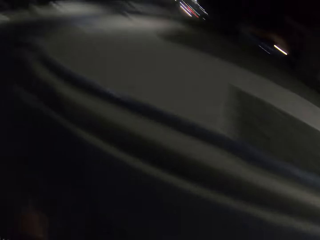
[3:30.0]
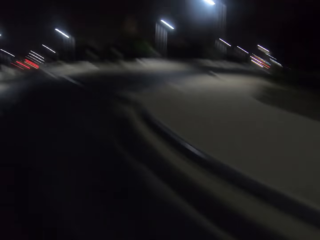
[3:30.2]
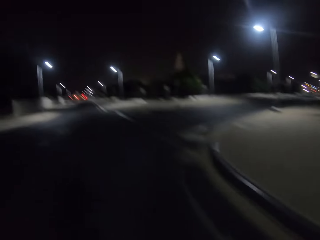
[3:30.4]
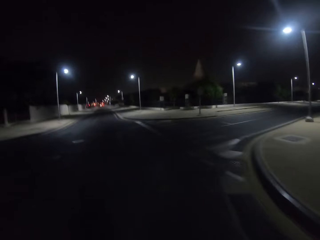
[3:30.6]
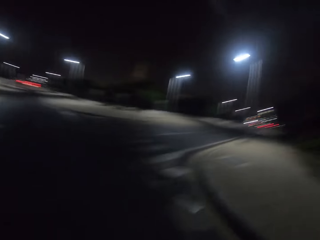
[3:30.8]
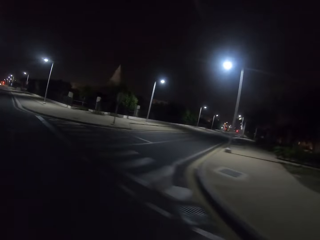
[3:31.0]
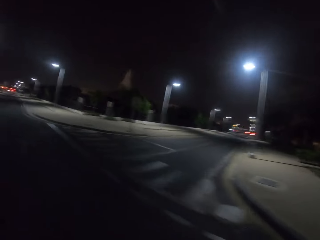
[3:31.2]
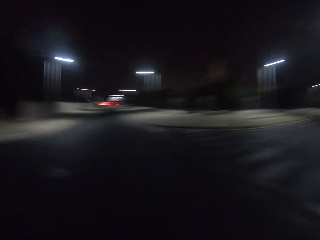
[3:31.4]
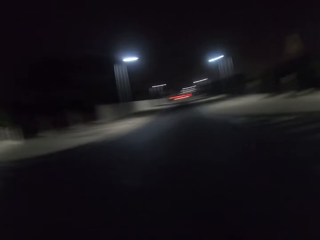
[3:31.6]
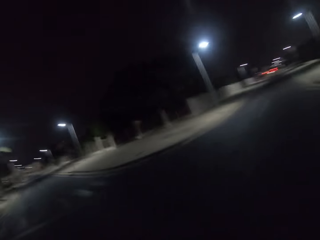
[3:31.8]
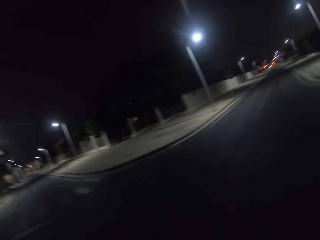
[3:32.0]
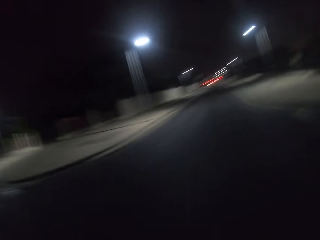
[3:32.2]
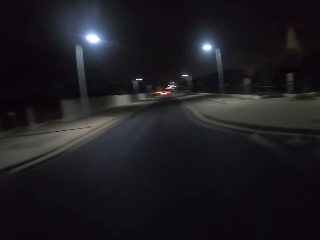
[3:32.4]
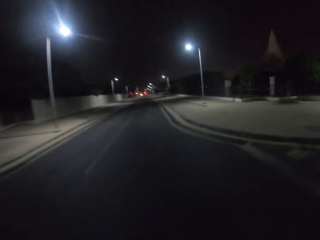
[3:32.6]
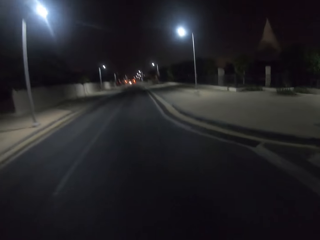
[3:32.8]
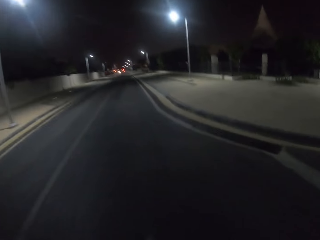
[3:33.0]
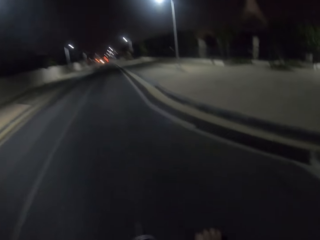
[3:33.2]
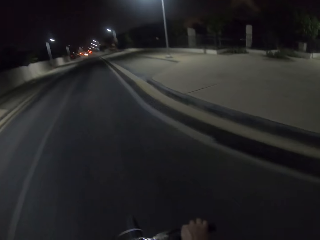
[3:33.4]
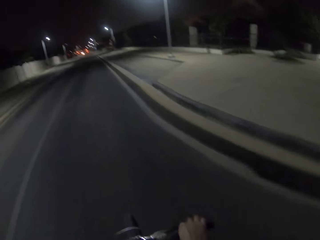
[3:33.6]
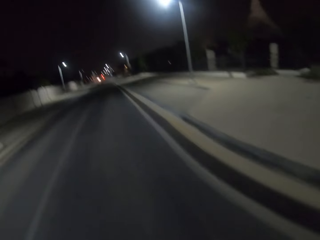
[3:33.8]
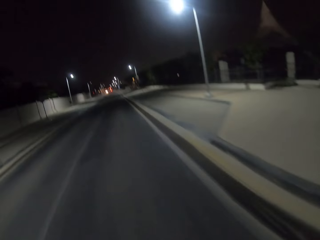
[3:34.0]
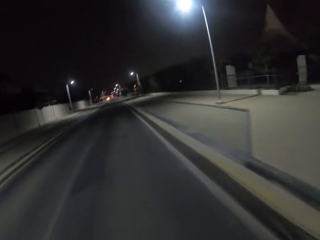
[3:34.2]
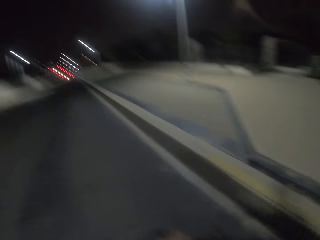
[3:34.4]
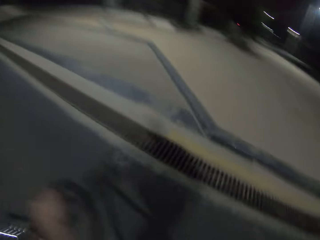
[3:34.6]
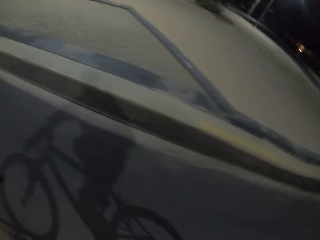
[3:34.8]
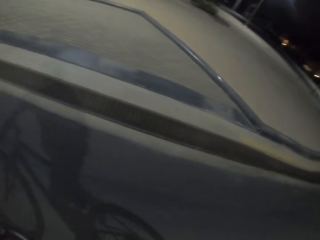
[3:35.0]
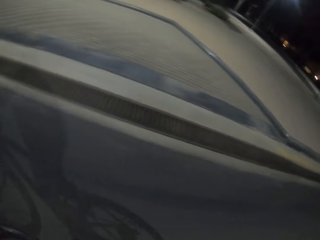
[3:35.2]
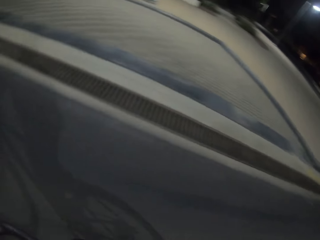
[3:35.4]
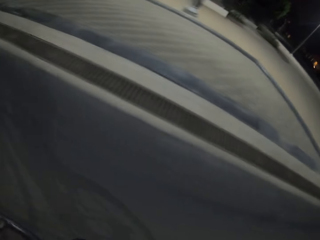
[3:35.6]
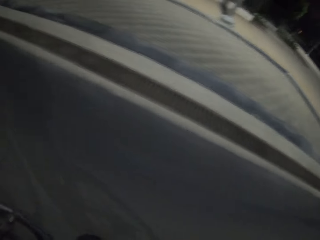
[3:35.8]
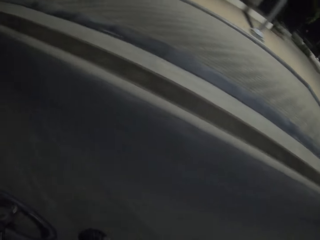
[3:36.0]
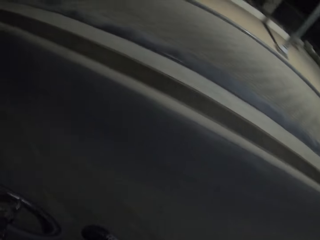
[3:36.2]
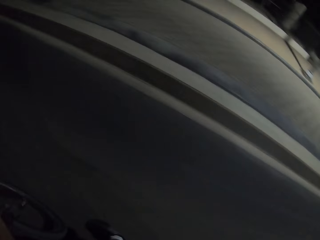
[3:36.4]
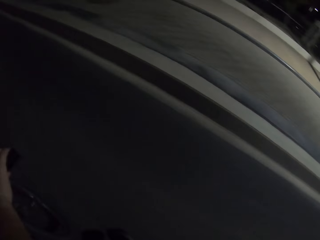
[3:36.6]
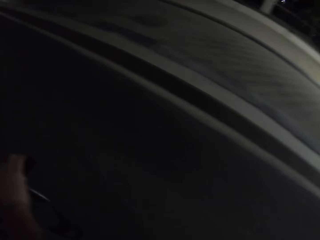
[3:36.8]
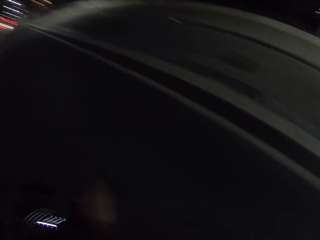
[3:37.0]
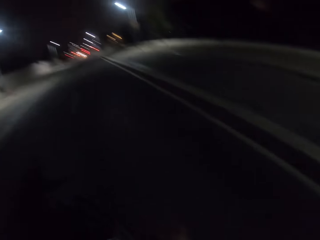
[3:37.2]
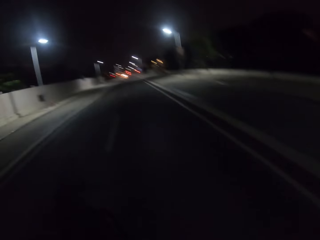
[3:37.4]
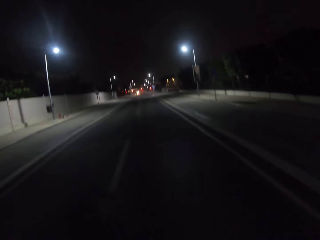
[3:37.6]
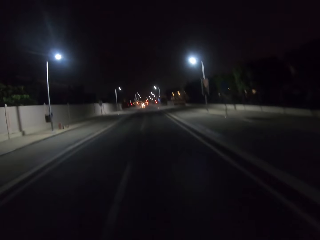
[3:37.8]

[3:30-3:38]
The camera wearer looks at both sides of the road. They cycle along the road.

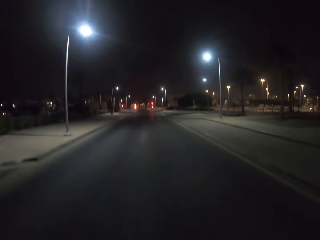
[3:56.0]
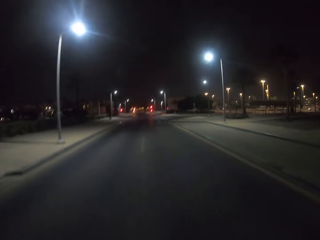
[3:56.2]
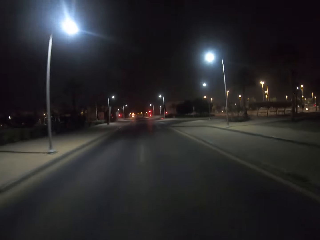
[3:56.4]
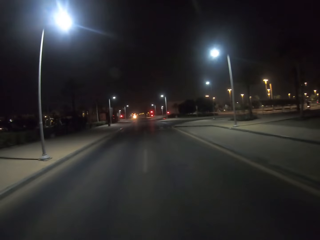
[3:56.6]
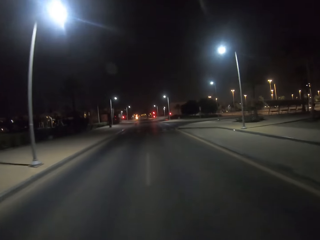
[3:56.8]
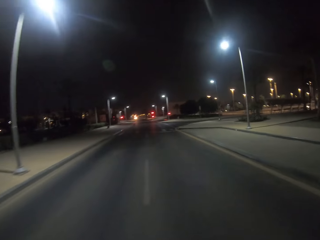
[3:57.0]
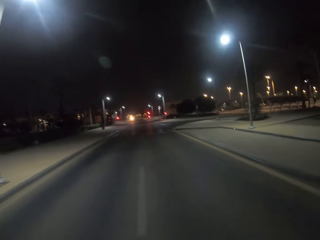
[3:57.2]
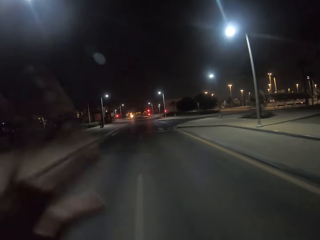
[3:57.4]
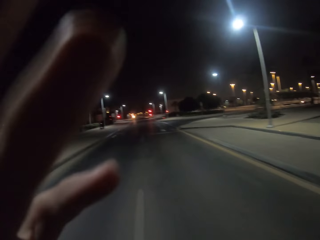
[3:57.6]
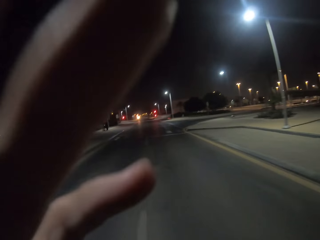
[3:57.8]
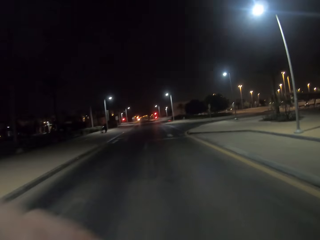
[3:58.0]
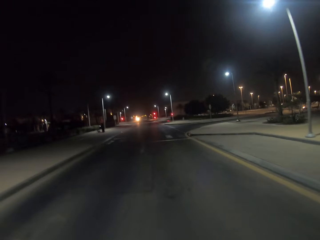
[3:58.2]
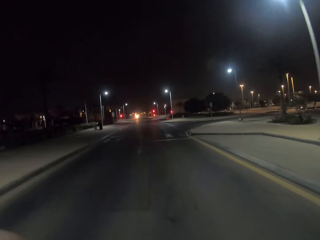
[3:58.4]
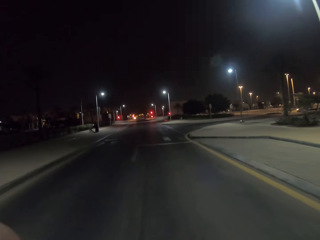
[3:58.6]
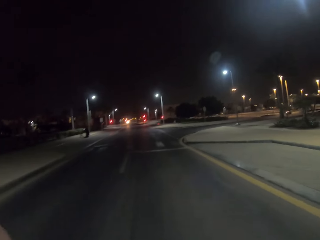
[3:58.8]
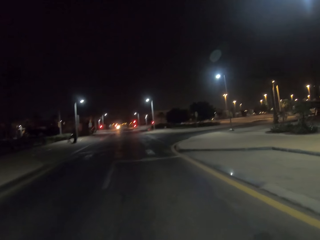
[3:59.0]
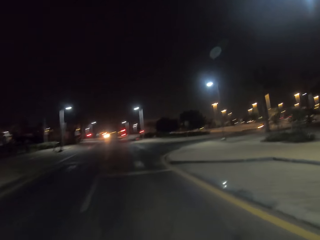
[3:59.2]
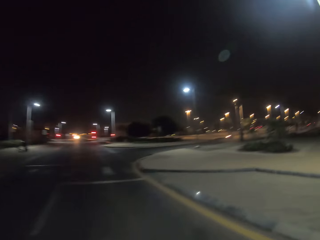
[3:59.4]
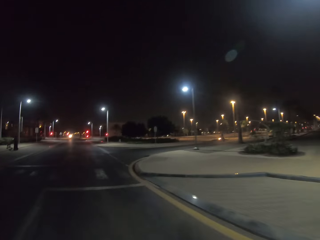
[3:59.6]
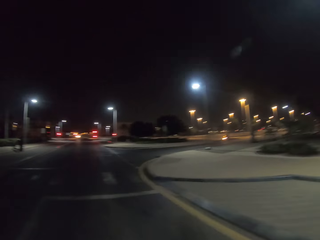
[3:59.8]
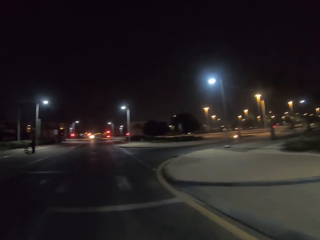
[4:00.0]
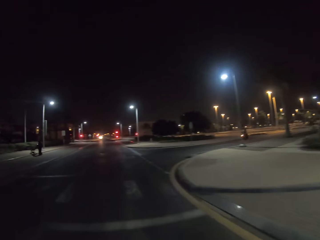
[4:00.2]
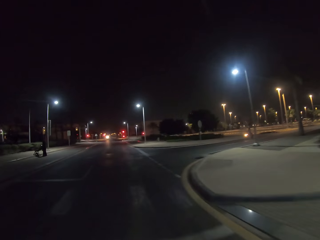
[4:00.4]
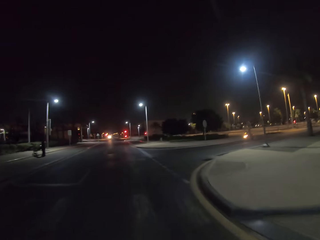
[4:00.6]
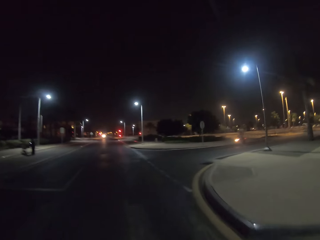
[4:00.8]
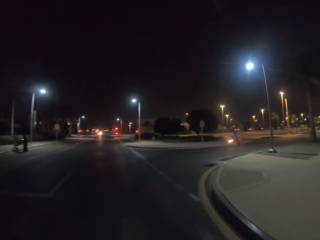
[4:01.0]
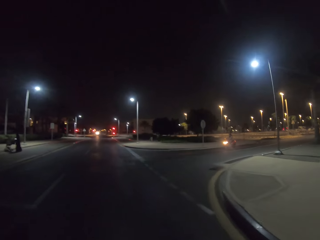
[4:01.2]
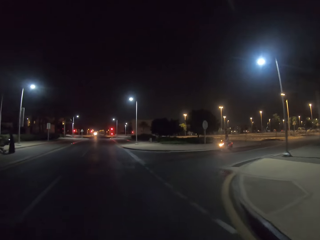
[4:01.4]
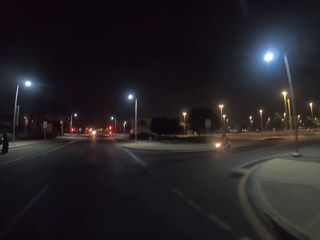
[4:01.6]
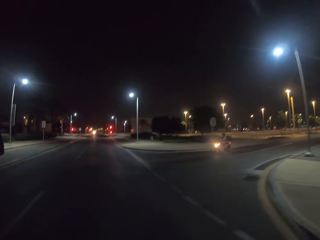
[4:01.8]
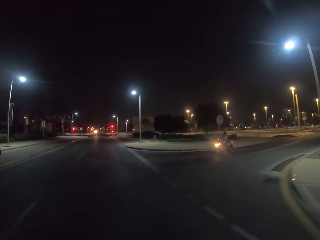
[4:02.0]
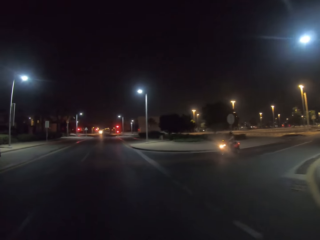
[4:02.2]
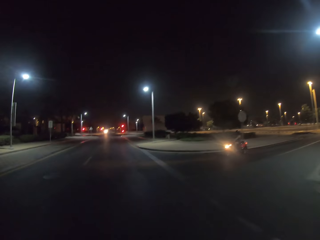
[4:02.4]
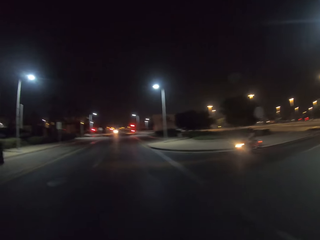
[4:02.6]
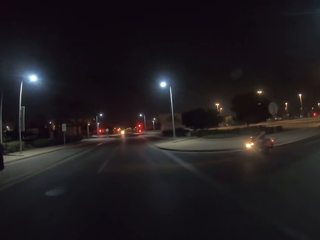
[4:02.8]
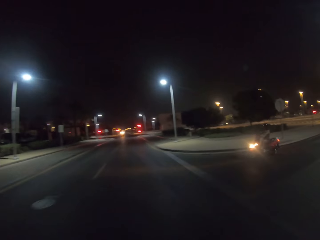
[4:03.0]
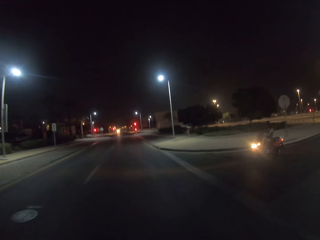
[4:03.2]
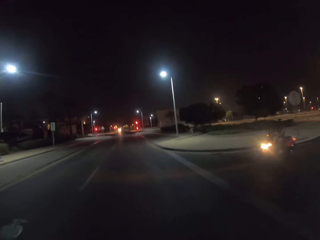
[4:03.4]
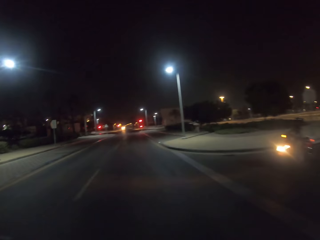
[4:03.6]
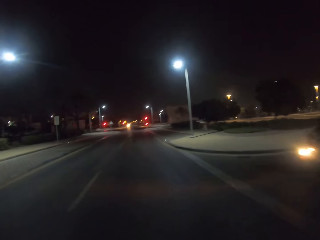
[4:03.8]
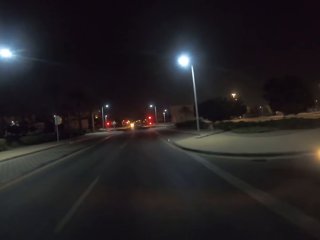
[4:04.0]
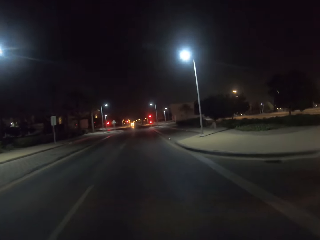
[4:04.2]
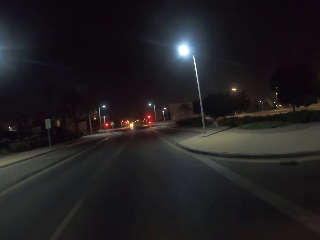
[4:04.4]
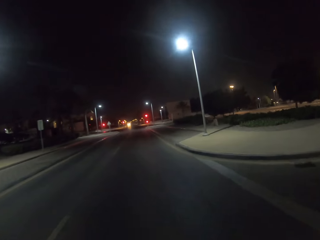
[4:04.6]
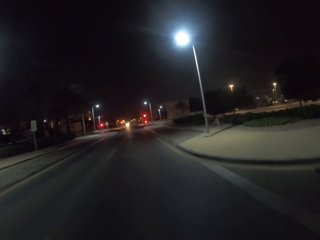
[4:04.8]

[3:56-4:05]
The camera wearer raises the left hand to the camera. They withdraw the left hand from the camera. They cycle along the road.

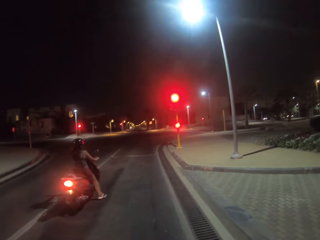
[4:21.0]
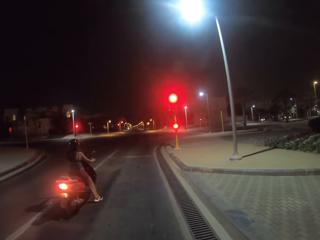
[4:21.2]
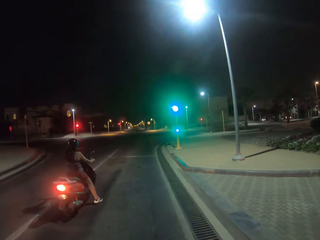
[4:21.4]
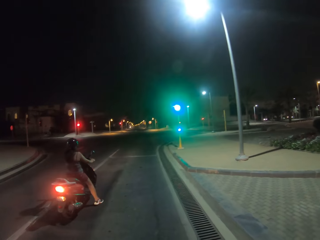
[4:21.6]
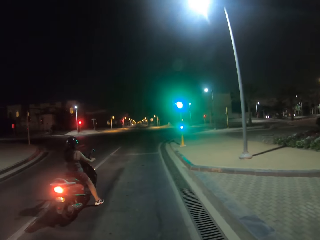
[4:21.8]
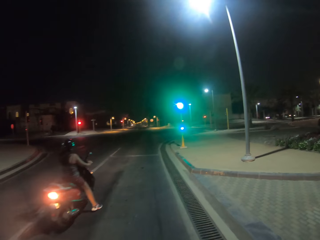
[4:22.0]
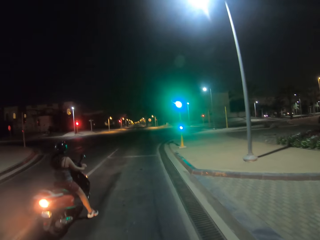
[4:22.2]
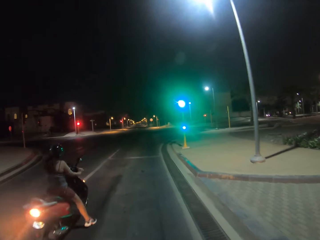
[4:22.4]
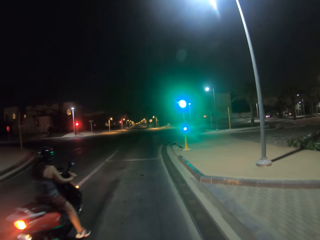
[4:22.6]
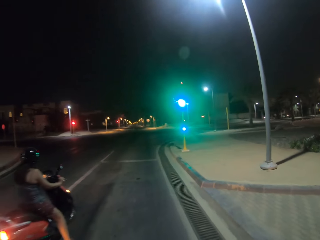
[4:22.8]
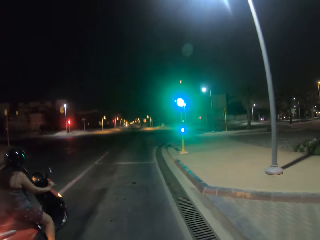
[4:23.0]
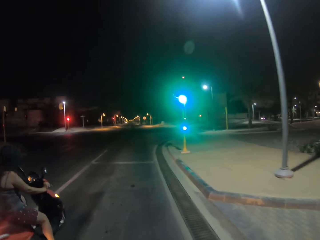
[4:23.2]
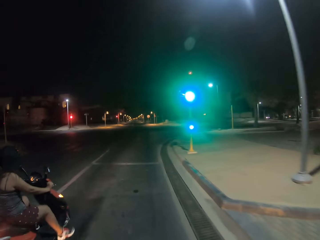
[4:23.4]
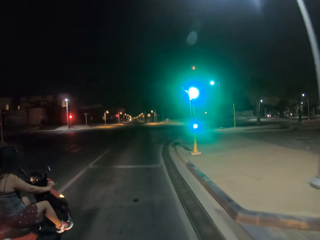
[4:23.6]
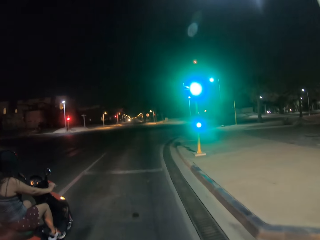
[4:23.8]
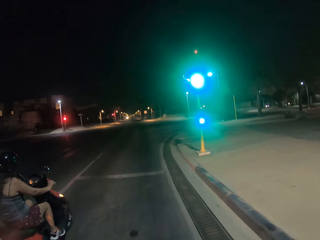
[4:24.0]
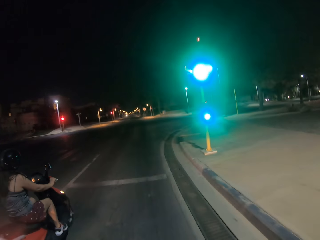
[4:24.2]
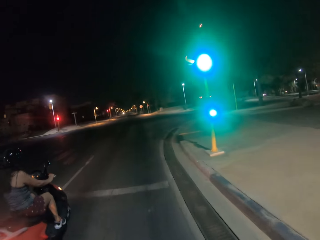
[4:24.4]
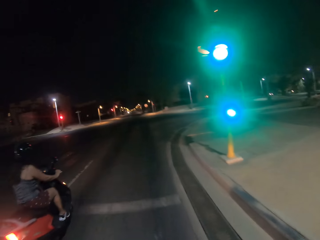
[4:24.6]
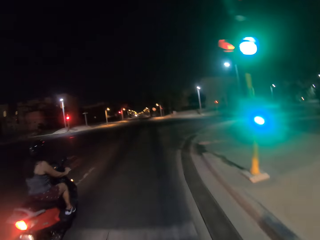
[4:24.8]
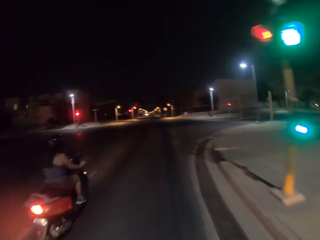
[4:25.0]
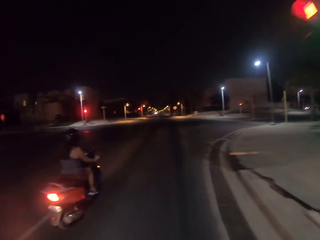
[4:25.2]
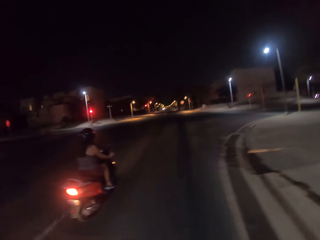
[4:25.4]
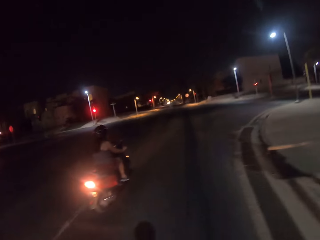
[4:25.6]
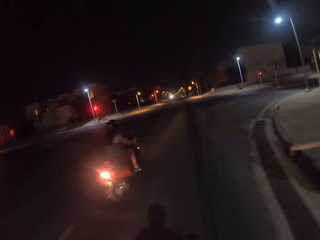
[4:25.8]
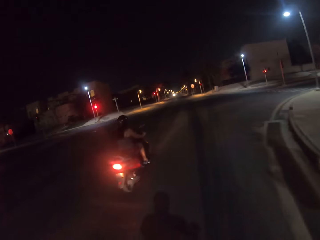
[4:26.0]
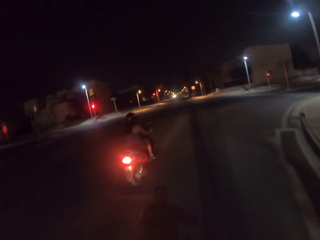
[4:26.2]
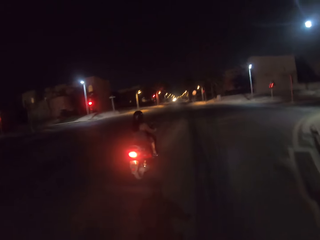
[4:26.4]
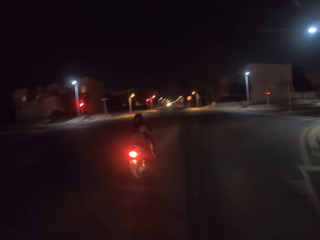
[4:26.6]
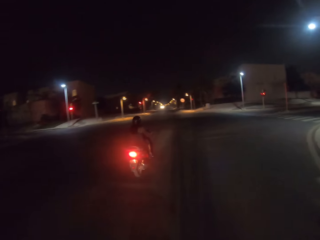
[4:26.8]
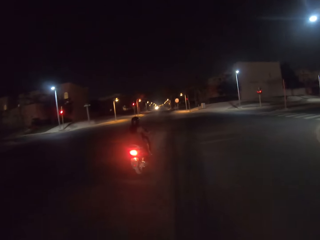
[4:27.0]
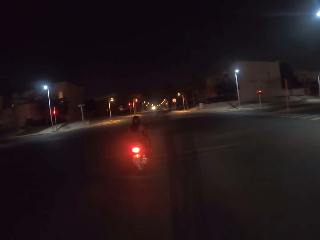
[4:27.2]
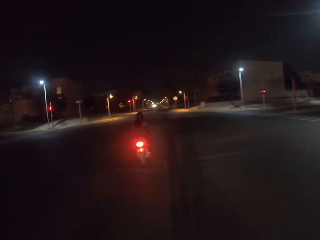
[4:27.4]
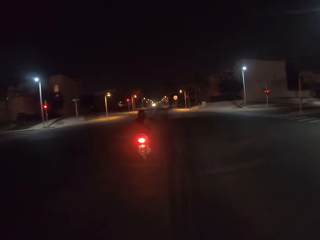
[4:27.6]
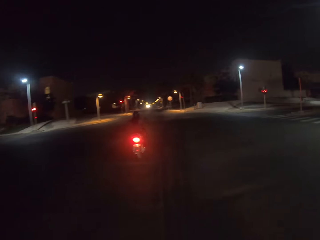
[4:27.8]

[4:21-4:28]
A man parks near the camera wearer. The man rides ahead.
